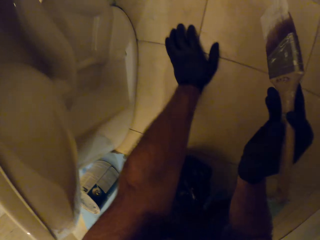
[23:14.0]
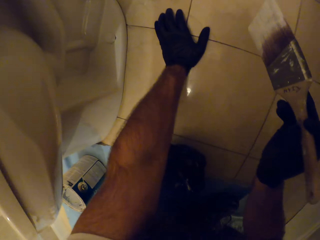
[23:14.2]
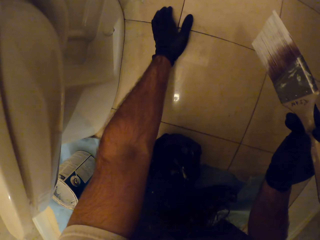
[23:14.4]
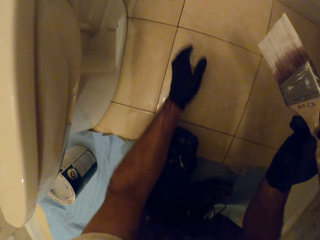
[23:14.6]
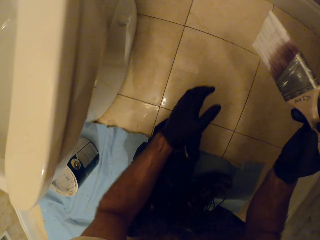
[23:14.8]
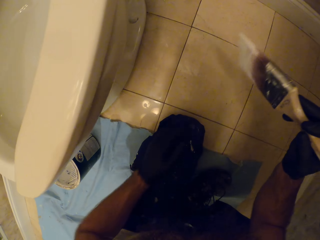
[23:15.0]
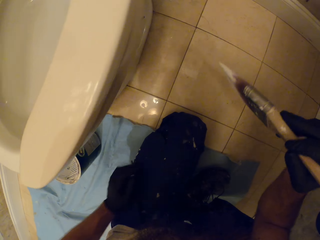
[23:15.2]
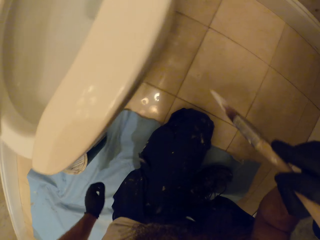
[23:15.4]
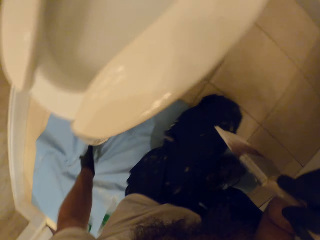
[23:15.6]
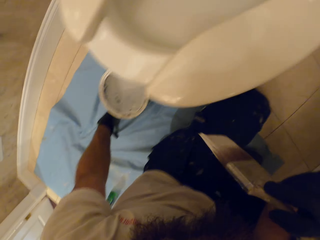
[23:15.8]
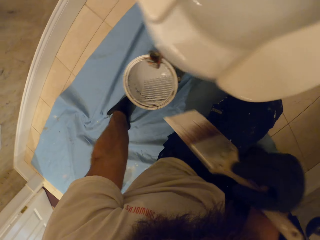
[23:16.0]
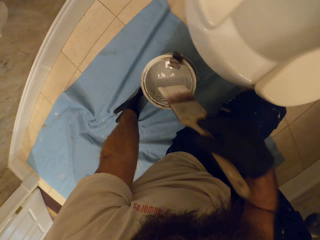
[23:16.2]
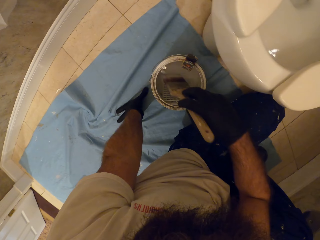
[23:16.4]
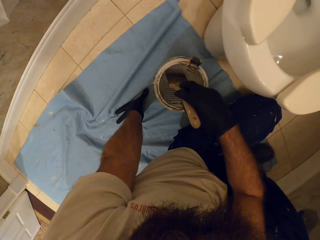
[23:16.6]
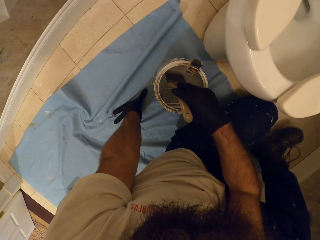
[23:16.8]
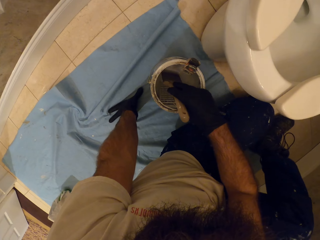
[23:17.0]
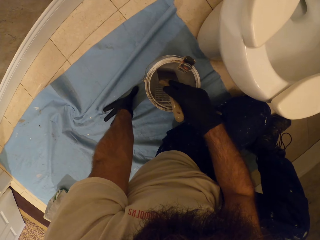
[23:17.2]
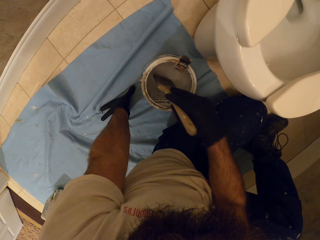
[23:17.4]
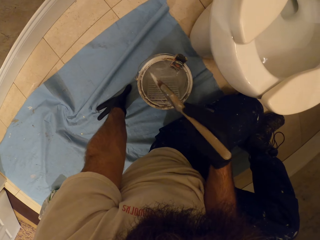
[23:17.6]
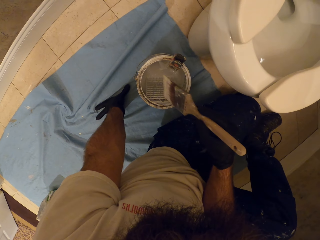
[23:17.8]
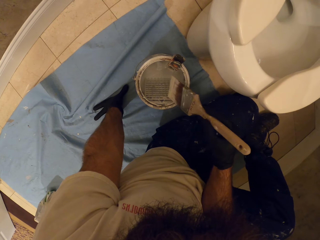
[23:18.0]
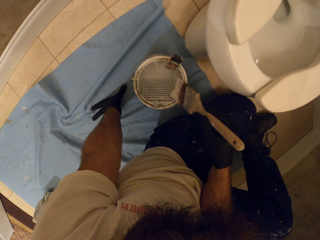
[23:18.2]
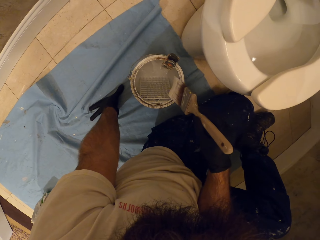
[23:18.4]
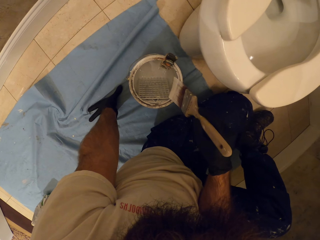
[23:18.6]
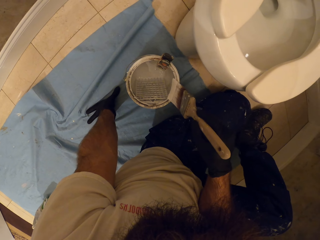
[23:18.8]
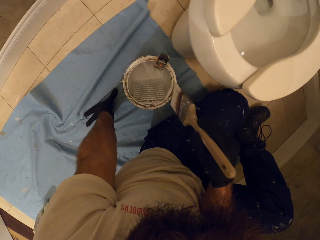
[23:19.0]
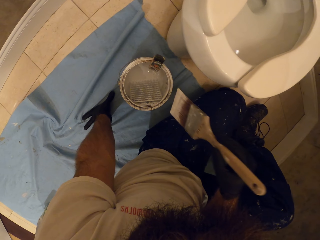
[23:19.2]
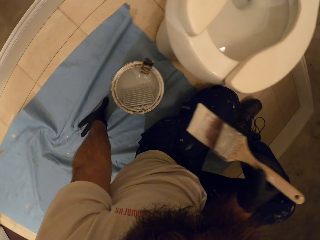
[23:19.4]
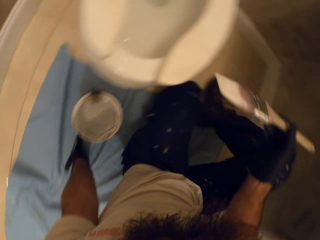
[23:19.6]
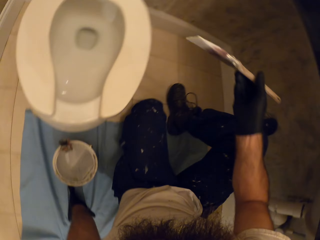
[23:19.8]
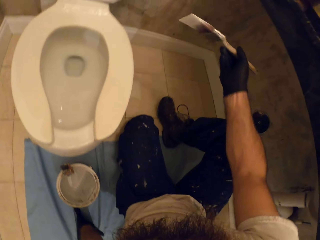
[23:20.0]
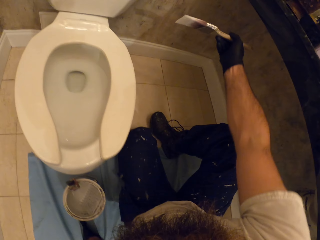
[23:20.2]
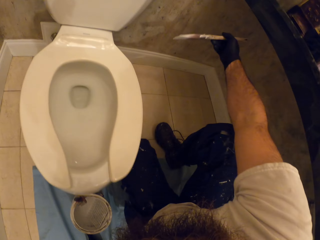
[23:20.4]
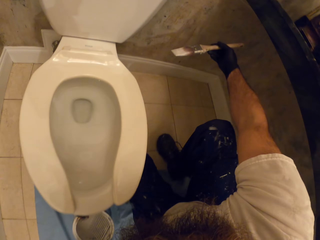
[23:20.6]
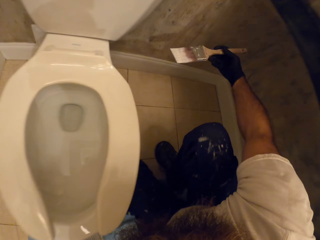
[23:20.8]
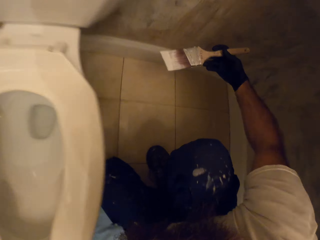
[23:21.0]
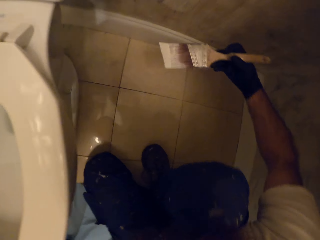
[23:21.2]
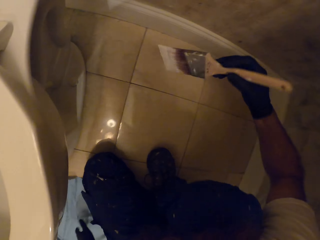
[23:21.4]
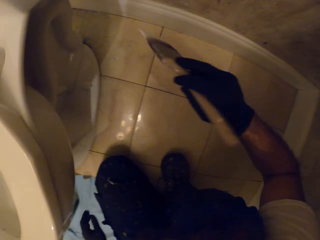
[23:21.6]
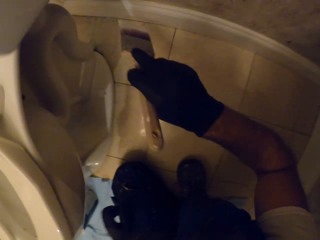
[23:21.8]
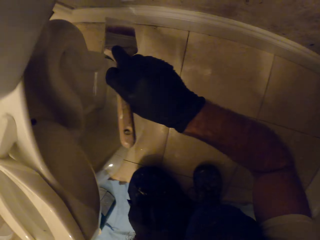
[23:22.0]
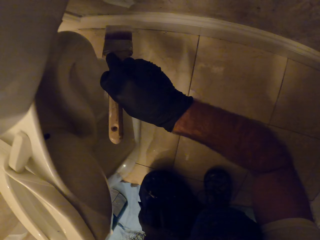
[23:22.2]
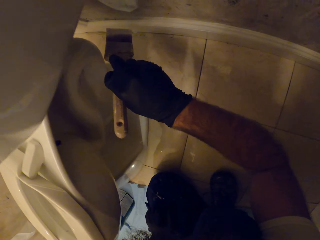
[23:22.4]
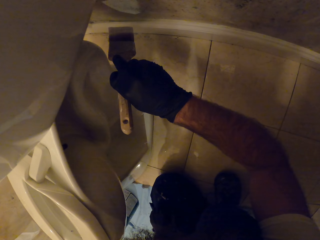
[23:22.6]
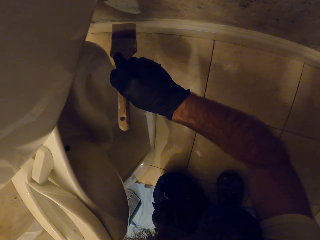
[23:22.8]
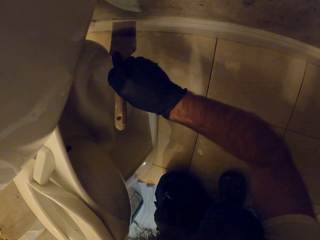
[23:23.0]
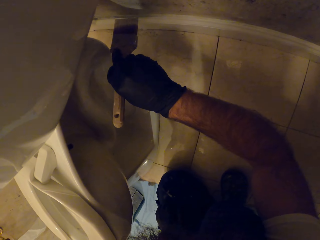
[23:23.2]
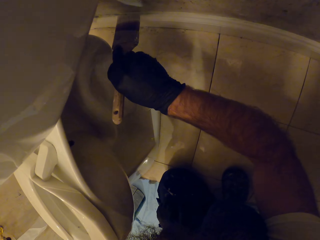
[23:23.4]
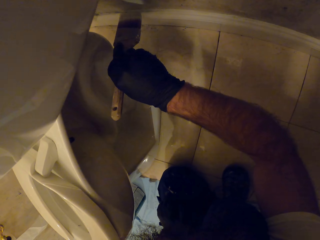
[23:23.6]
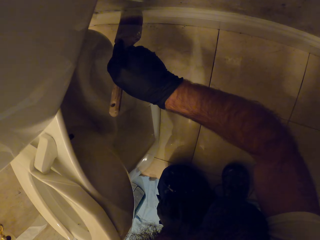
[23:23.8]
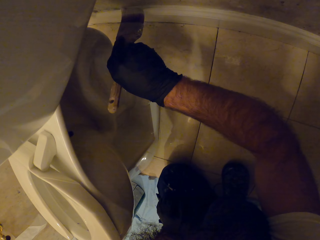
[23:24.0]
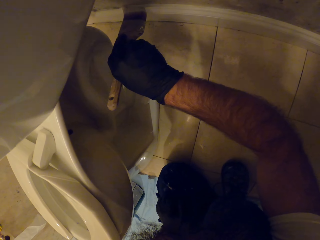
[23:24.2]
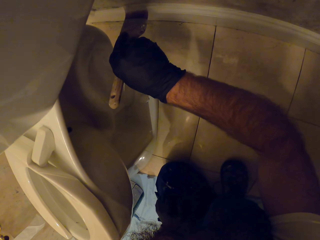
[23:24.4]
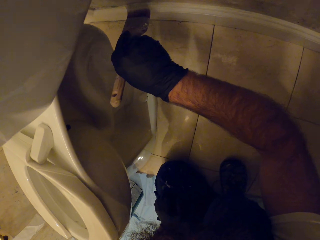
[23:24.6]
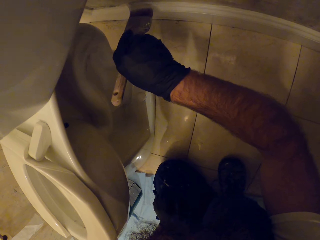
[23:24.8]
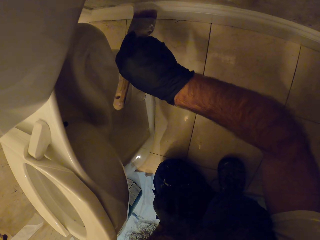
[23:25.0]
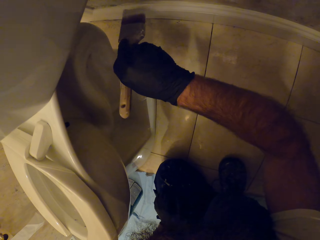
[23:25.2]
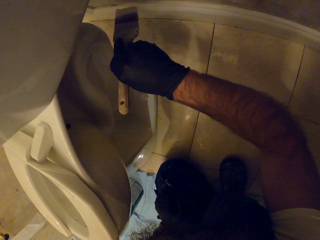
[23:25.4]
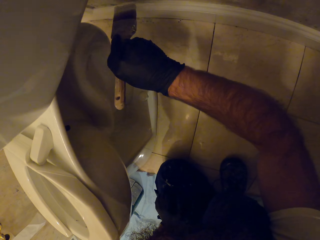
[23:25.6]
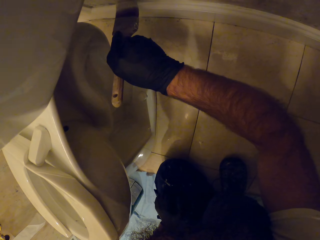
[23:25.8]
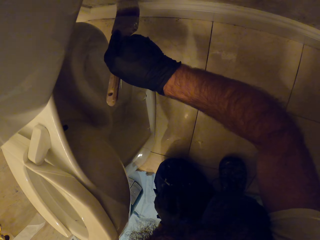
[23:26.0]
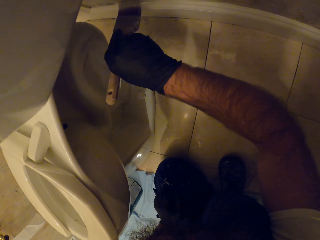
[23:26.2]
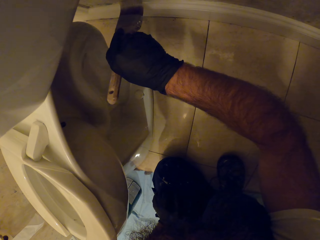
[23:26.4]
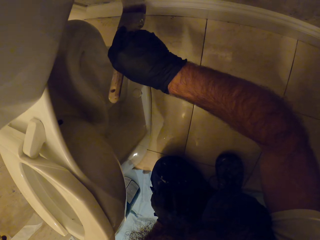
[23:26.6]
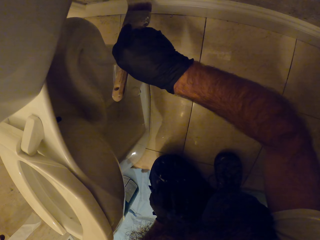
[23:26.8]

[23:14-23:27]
The camera wearer places his left hand on the floor. He touches paint in a paint bucket with the paint brush in his right hand. He removes the brush out of the paint. He cleans off some paint from the paint brush in his right hand onto the paint bucket. He paints the skirting board on the toilet wall with the paint brush in his right hand.

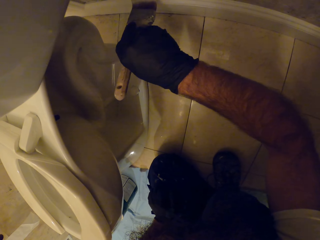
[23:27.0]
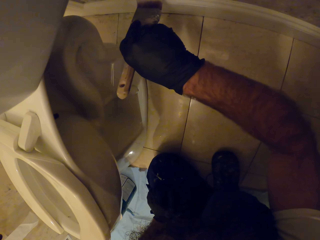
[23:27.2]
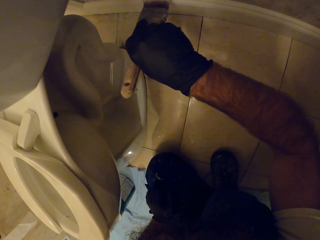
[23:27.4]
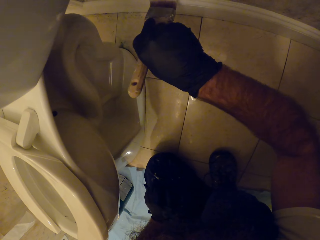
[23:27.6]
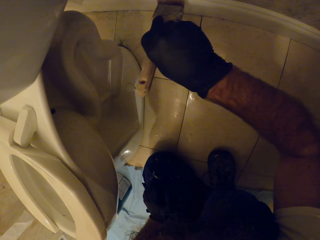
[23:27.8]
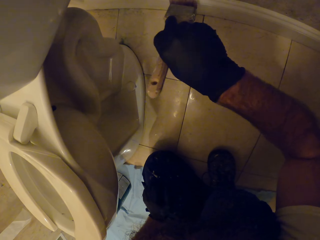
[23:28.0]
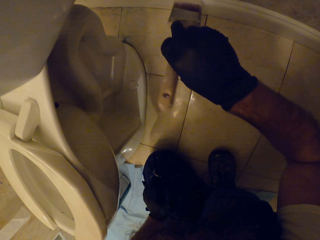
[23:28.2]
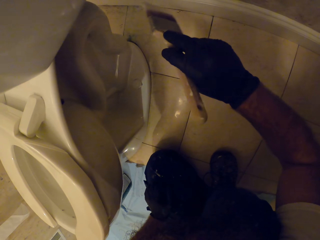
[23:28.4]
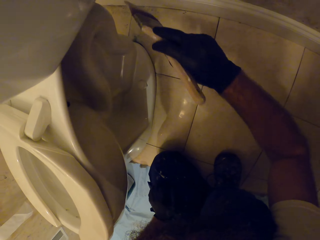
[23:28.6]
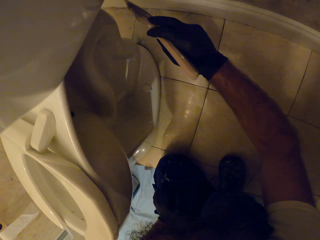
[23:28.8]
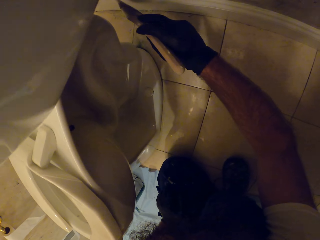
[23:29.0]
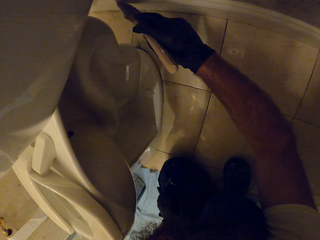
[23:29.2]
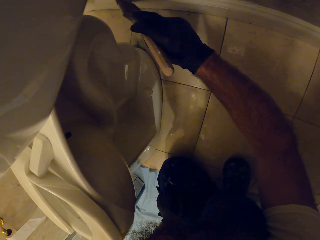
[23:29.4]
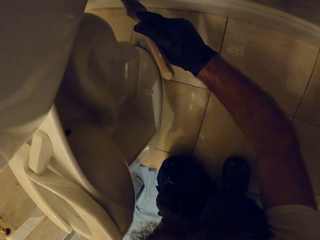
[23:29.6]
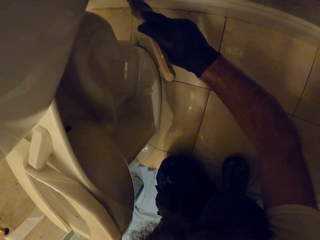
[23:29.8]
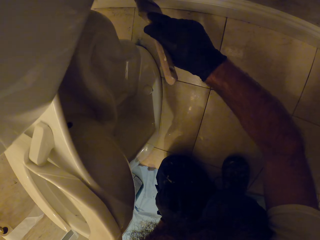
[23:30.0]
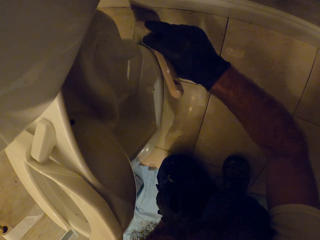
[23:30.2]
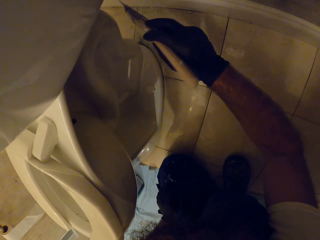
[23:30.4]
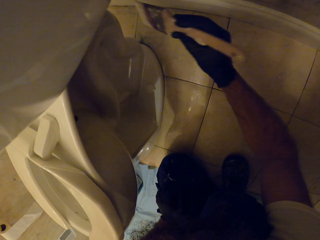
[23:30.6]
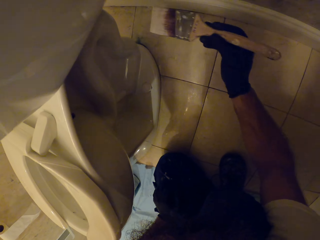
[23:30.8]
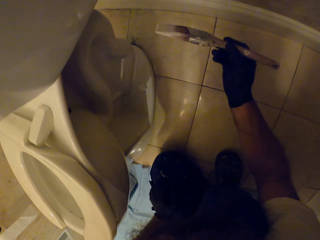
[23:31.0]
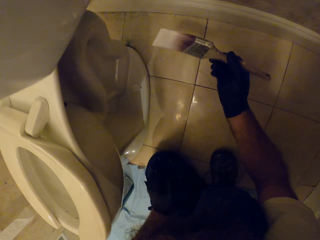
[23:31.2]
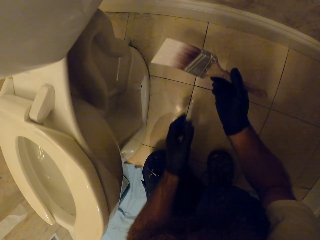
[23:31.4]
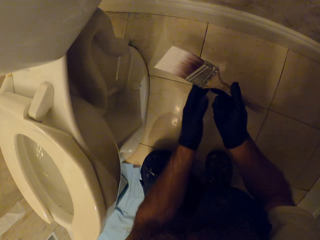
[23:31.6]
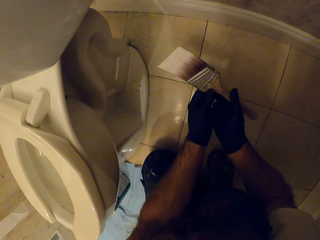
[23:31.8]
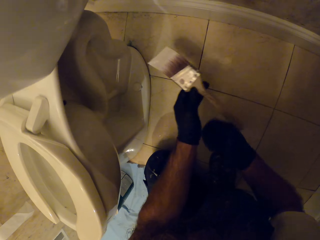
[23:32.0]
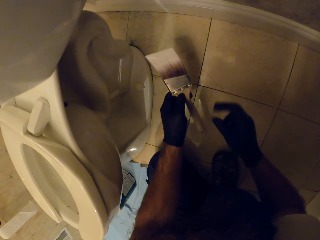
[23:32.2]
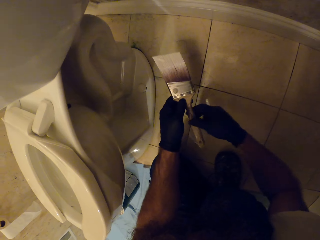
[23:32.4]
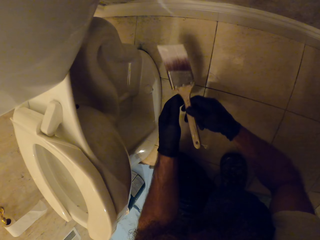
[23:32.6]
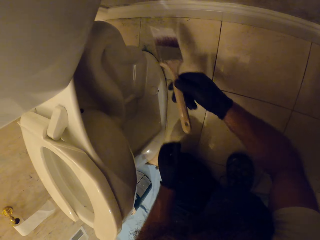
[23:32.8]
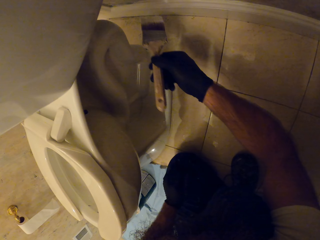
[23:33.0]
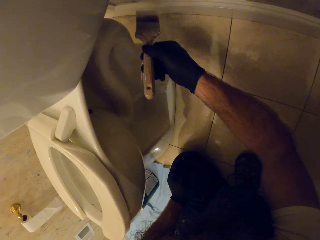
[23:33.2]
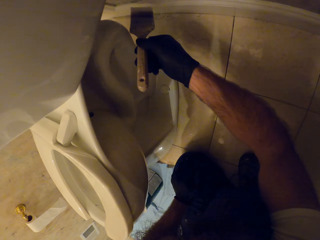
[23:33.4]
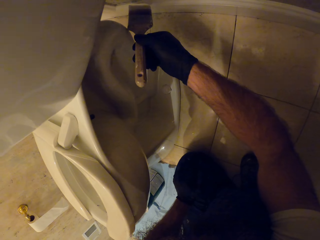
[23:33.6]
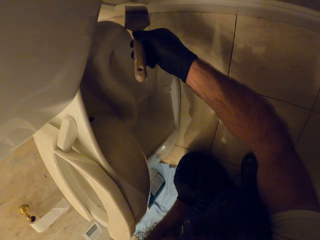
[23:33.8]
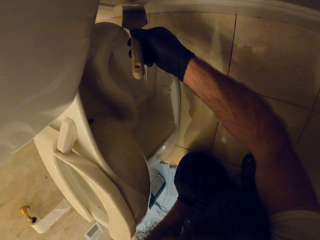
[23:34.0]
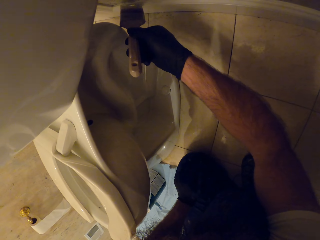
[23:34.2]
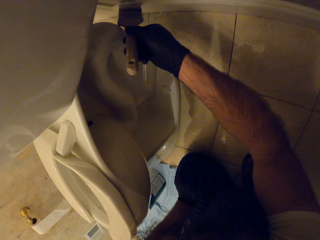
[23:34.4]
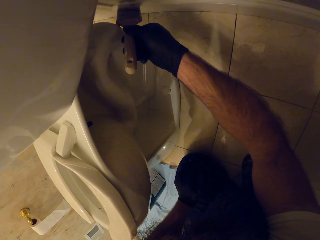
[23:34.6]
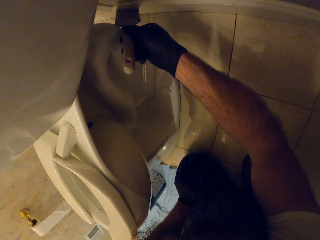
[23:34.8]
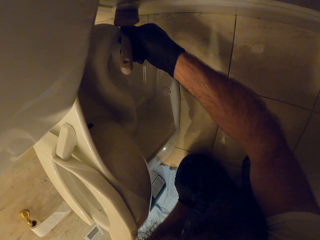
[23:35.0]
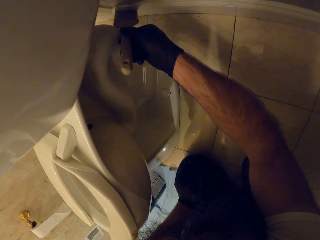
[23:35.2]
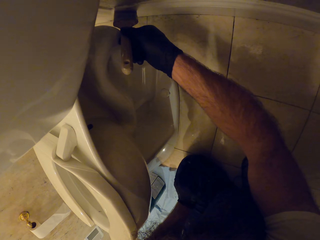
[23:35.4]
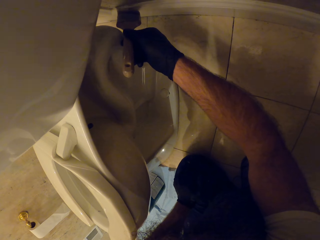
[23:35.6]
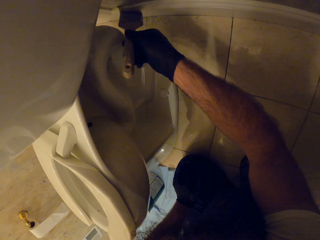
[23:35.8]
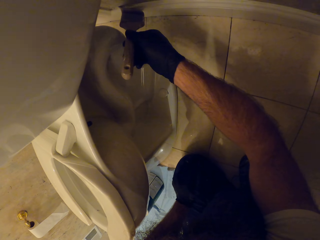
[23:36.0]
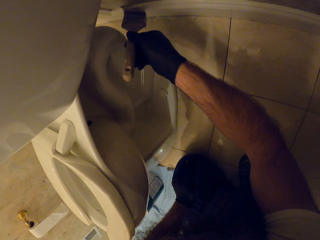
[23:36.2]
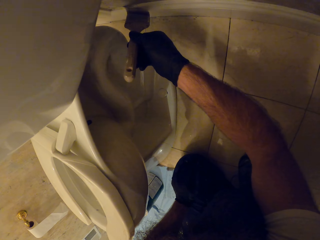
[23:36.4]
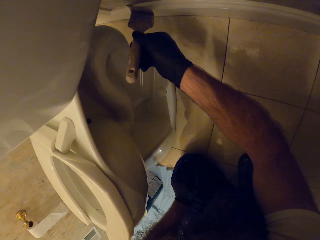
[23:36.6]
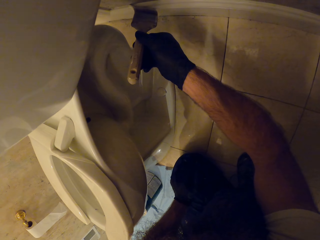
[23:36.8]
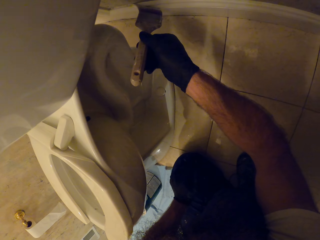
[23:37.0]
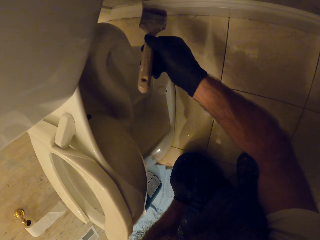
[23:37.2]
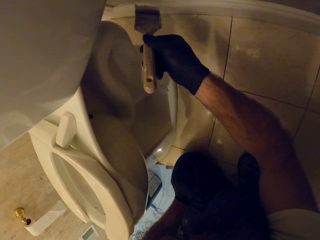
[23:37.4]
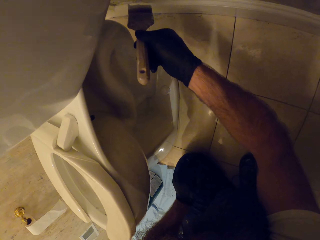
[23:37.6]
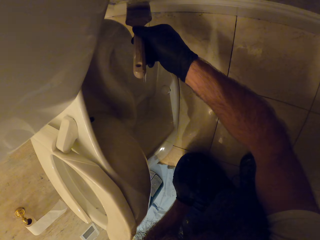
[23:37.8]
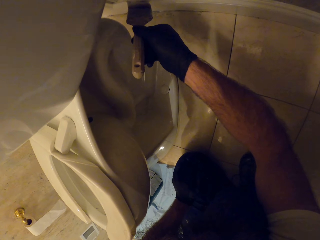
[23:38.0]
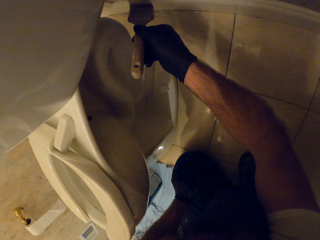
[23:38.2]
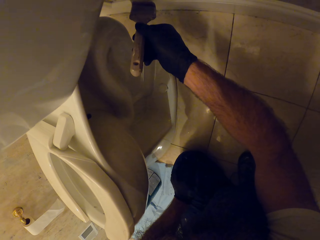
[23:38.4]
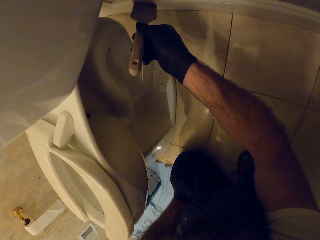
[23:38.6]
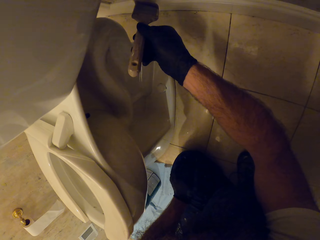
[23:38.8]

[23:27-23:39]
The camera wearer passes the paint brush in his right hand to his left hand. He passes the paint brush in his left hand to his right hand. He paints the skirting board on the wall with the paint brush in his right hand.
